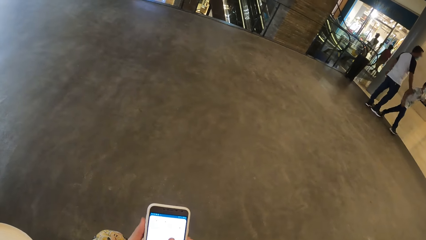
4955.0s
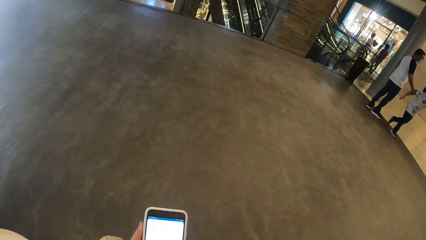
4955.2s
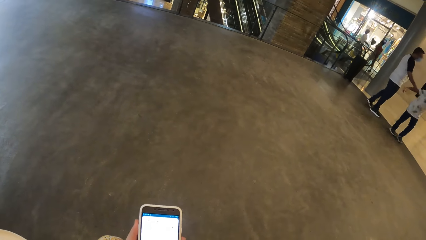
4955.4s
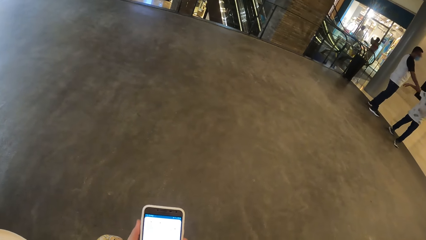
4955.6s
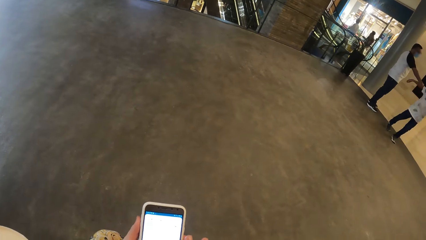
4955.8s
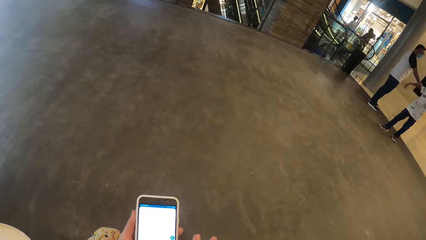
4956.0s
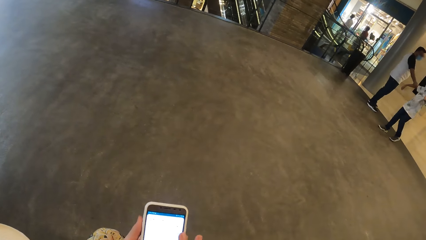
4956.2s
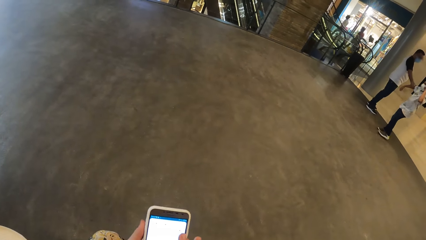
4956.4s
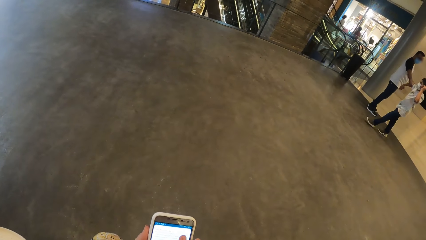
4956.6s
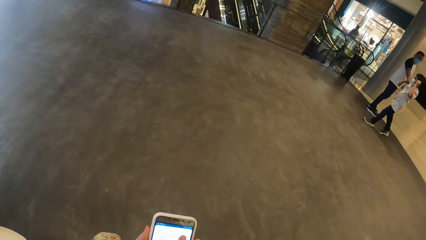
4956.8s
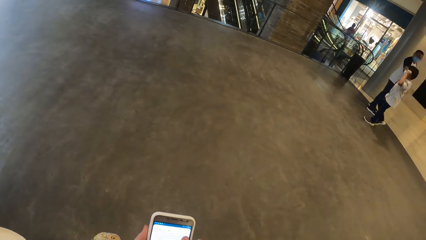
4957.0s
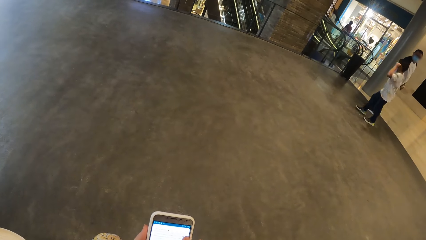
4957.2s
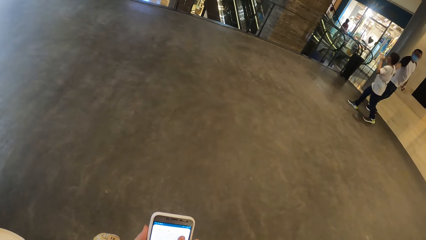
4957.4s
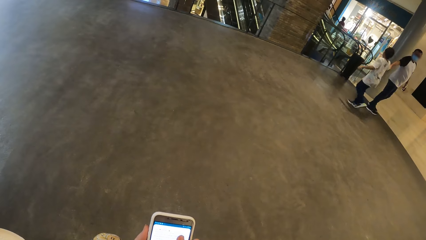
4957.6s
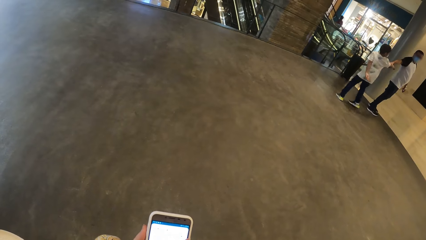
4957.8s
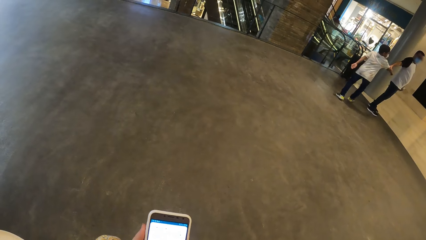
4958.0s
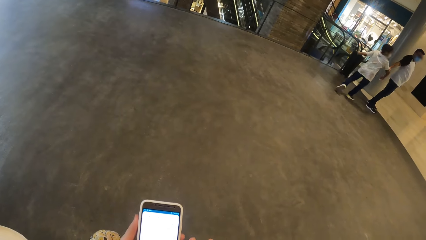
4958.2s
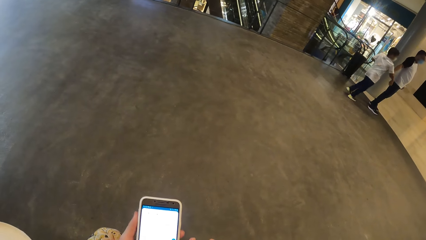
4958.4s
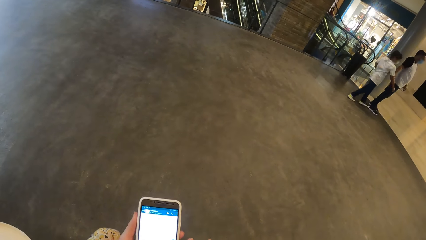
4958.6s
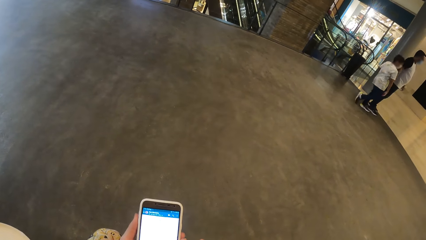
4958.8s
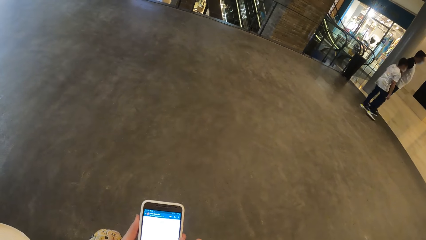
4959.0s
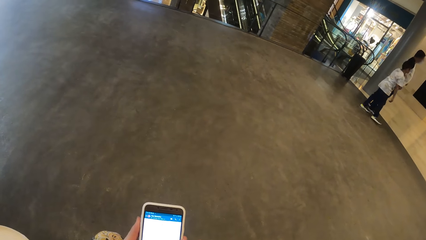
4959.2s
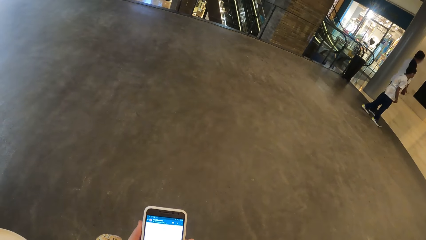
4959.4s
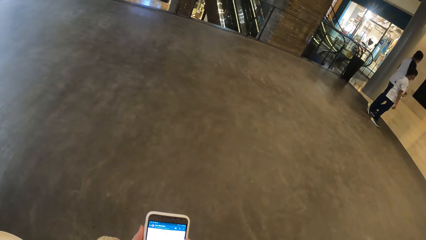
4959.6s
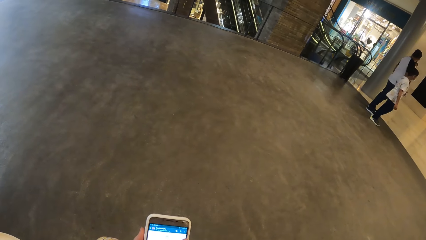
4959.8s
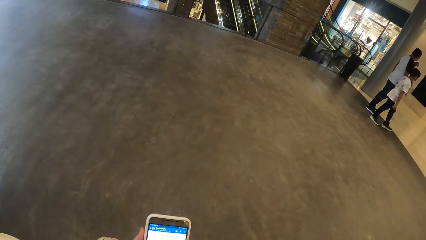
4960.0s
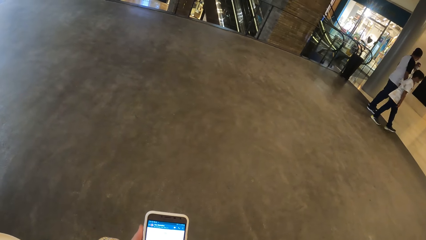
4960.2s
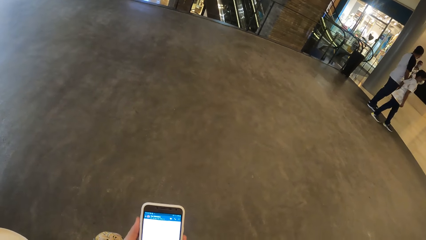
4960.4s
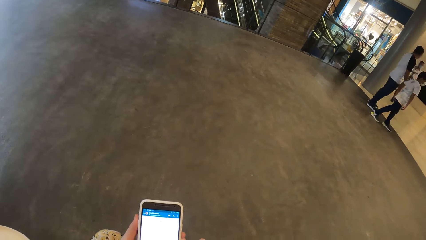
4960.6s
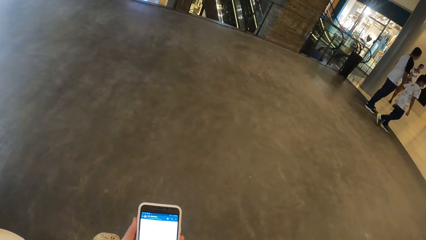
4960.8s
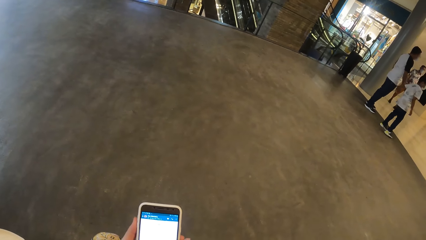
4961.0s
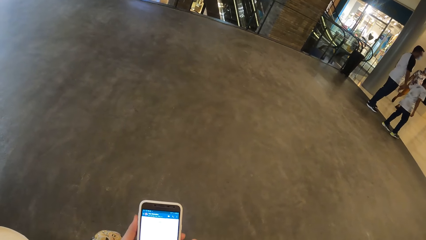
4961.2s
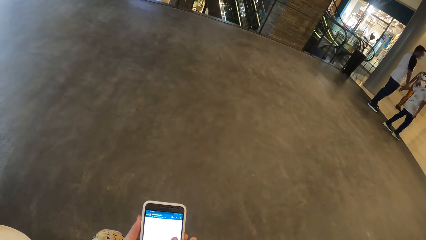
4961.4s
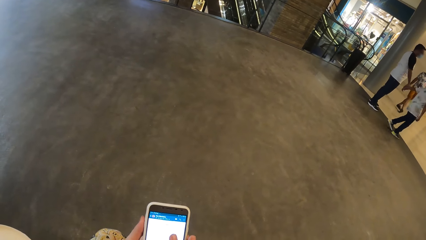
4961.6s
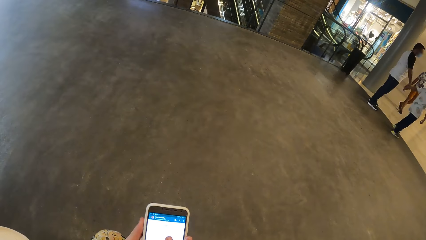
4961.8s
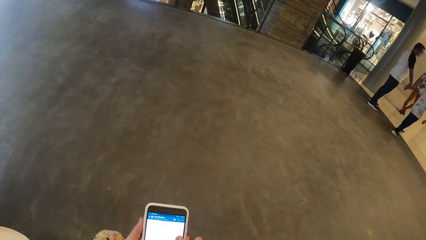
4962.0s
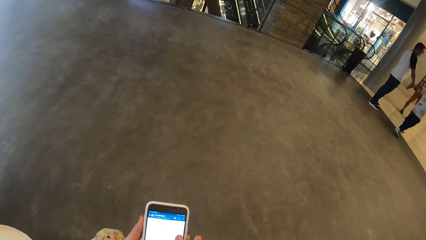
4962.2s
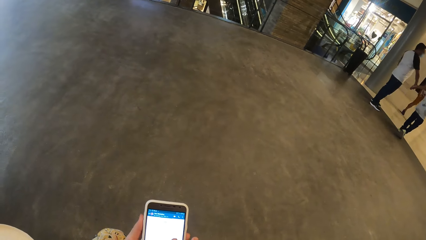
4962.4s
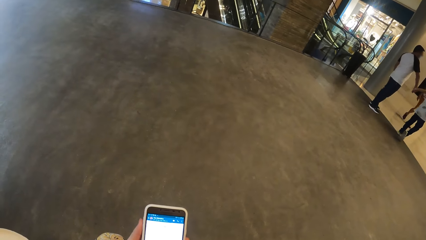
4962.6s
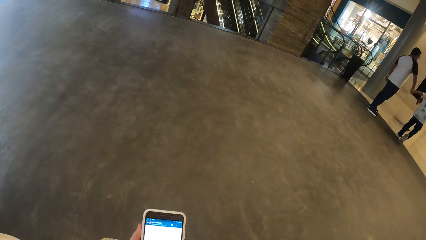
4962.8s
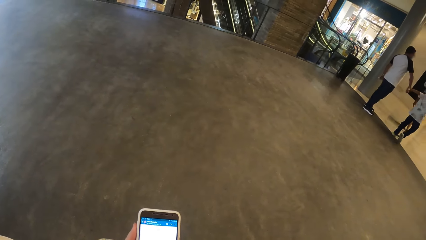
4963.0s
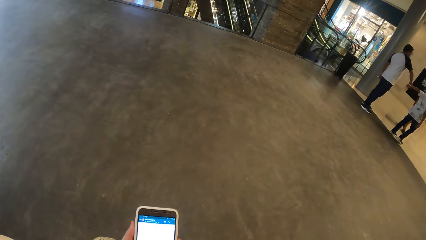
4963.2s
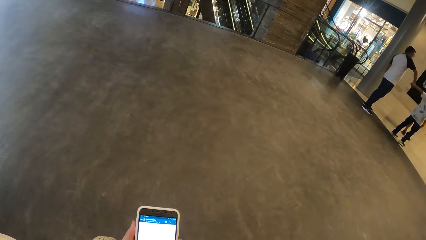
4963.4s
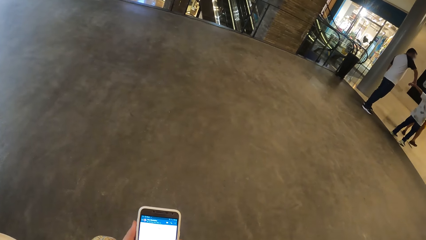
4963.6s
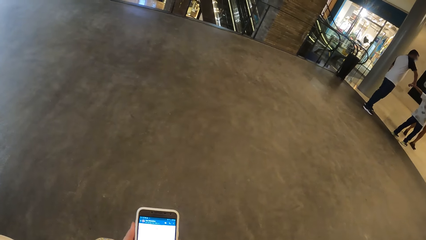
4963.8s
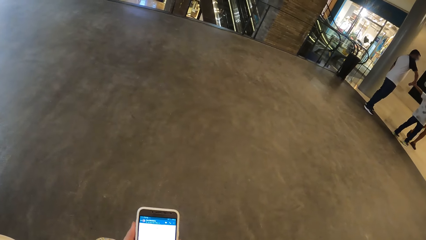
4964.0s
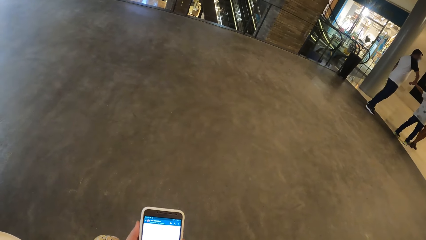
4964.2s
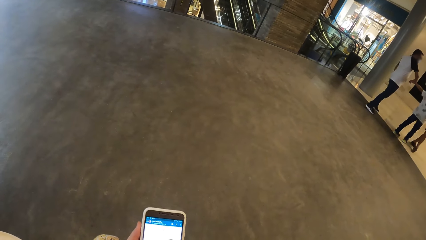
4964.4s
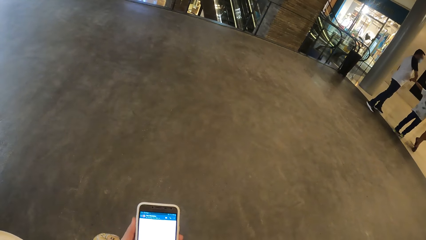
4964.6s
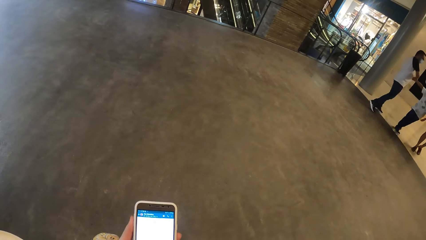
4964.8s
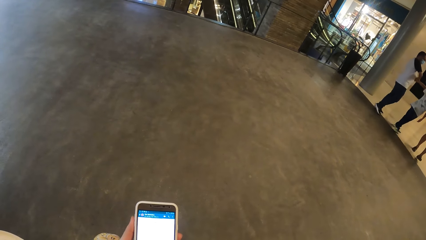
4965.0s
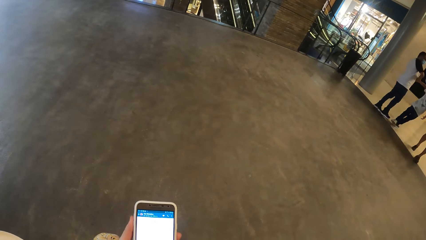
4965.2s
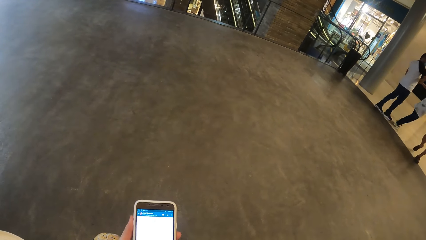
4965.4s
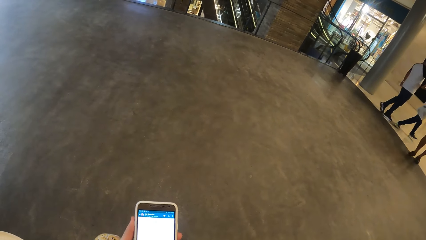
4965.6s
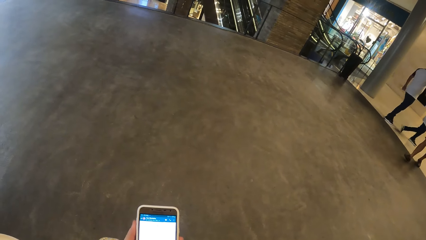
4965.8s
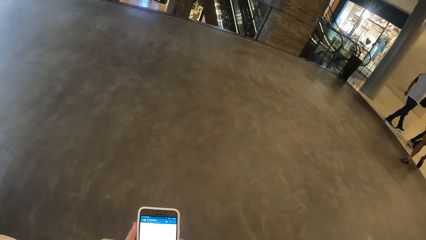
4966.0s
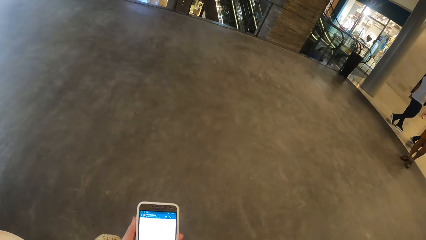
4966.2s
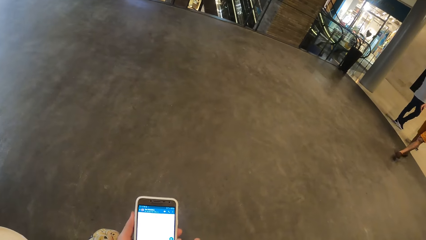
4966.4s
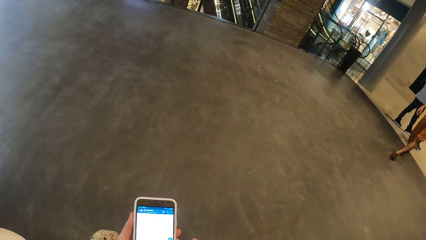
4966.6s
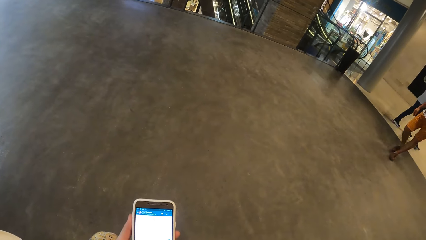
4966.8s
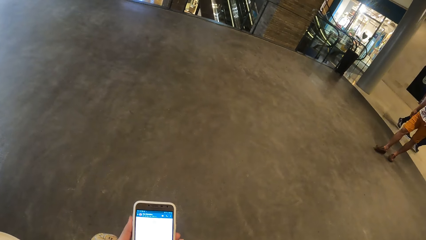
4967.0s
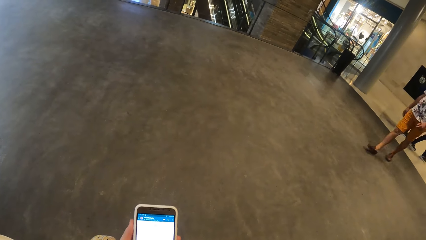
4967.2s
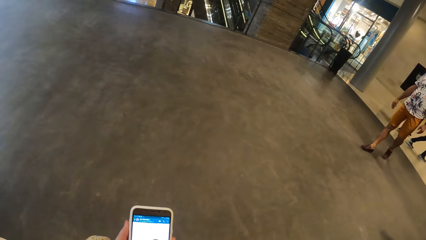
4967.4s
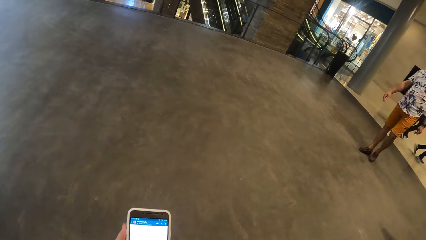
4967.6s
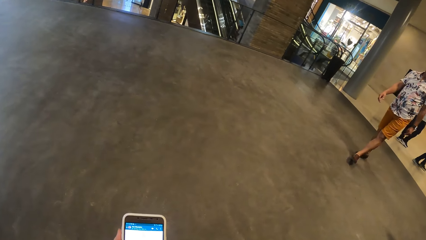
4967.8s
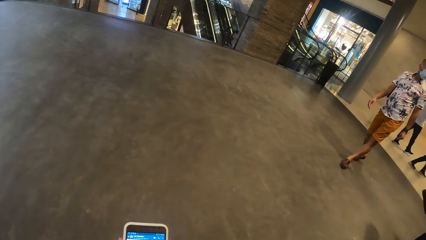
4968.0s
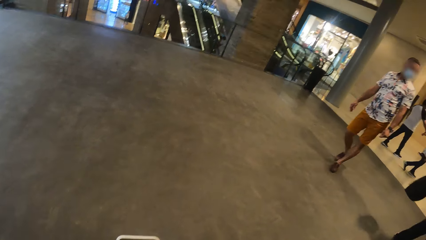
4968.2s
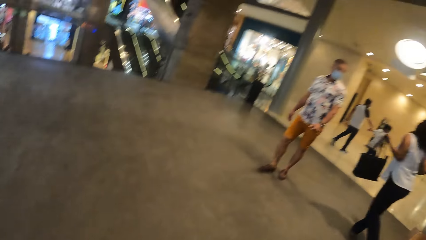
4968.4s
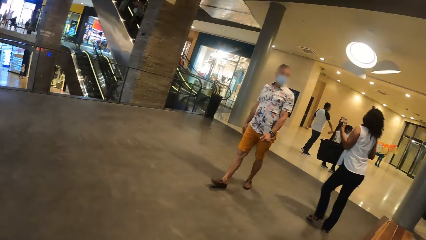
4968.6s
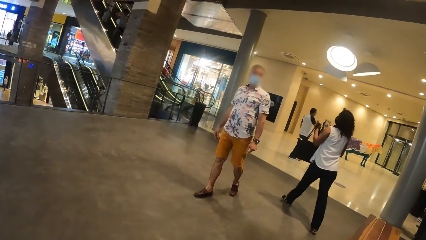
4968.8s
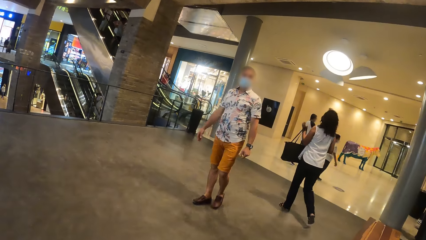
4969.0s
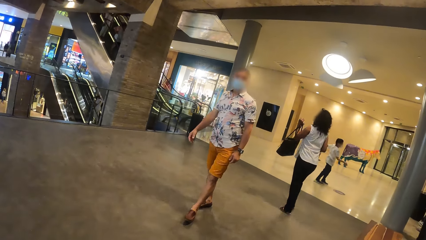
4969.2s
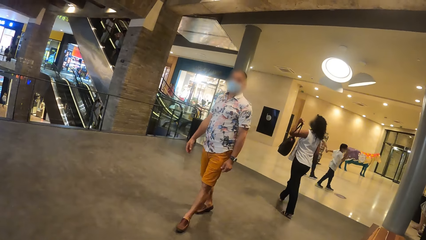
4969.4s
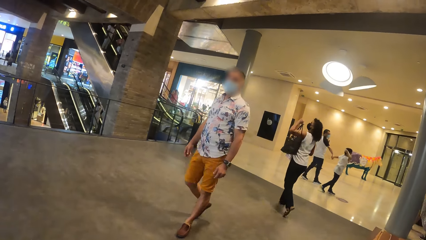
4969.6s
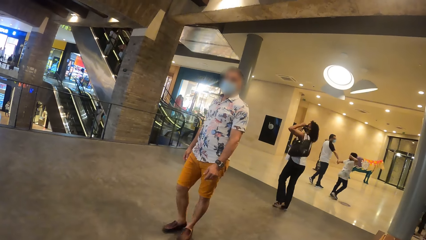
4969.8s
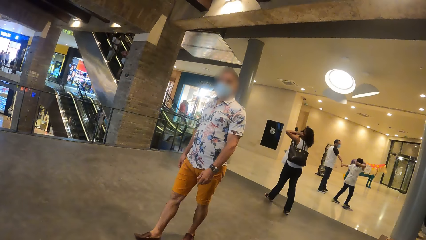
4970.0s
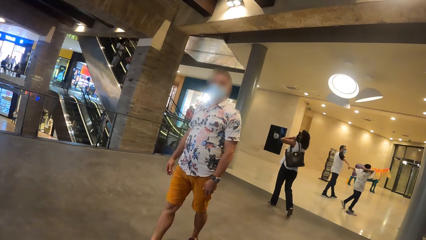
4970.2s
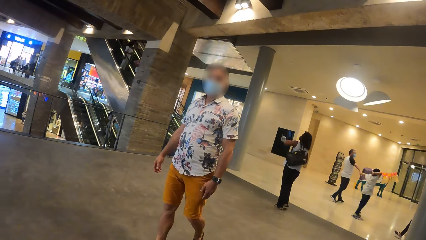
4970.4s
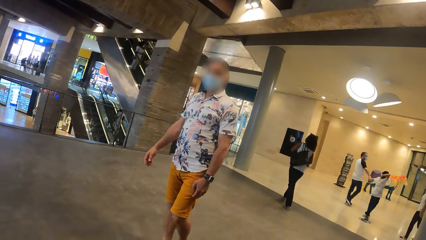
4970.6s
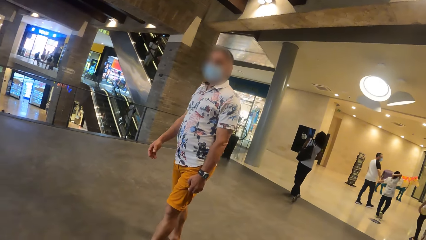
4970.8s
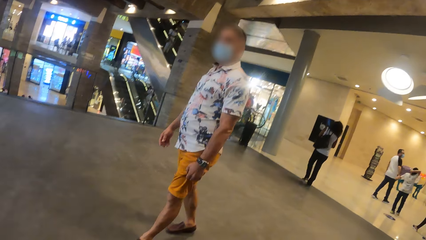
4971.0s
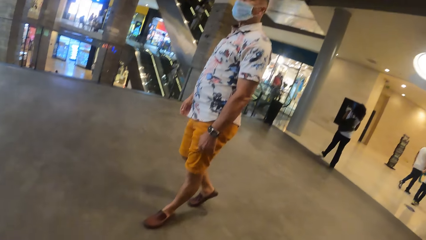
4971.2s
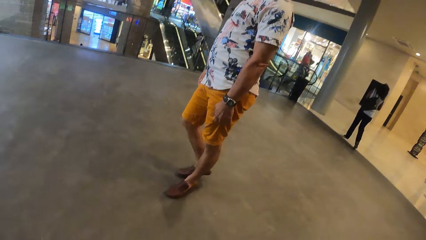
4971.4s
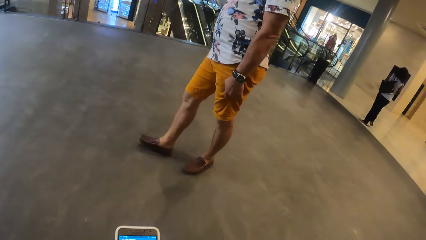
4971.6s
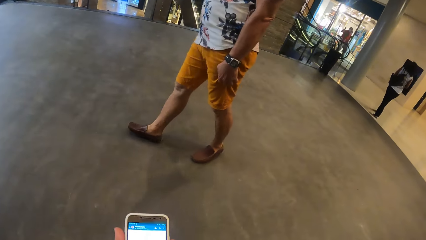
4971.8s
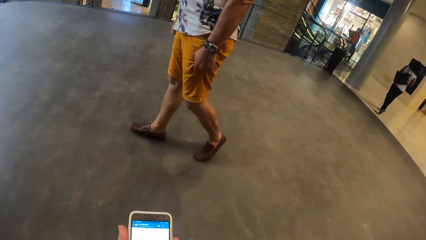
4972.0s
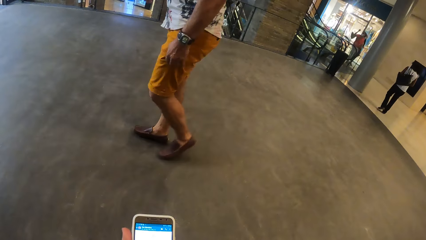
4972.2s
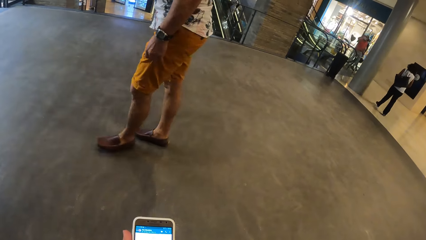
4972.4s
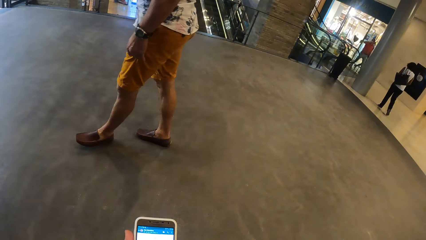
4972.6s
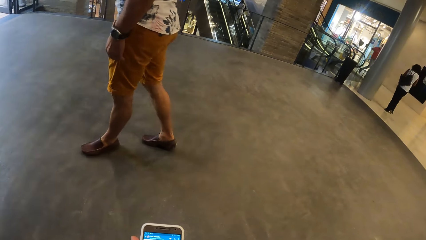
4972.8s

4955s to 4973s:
The man drags the right hand of the boy with his right hand. A woman walks forward in a mall. The camera wearer looks at the woman. A man walks to another woman. The first woman wears a bag in her left hand on her left shoulder. The first woman touches the pants.
